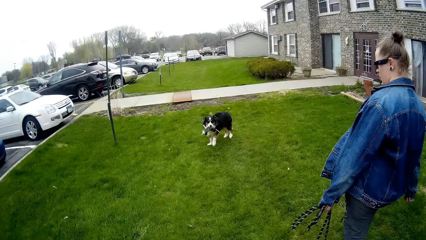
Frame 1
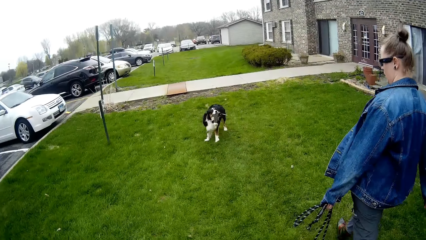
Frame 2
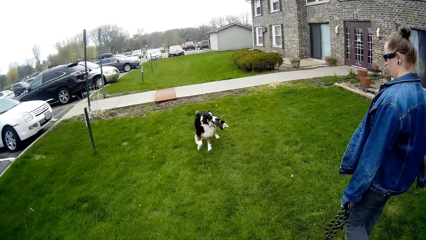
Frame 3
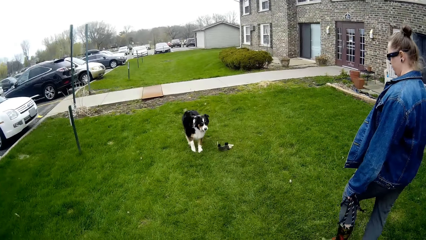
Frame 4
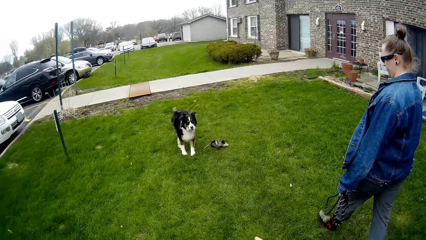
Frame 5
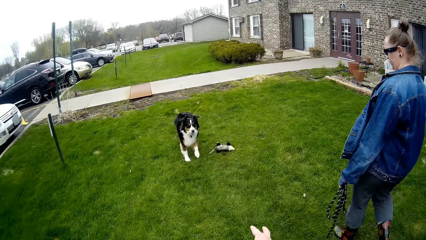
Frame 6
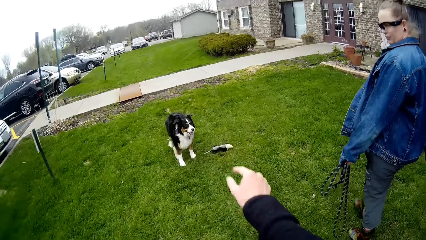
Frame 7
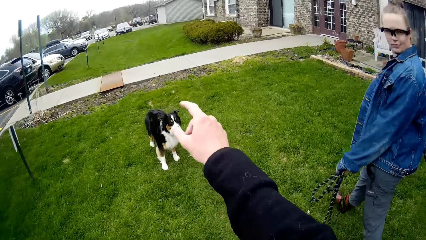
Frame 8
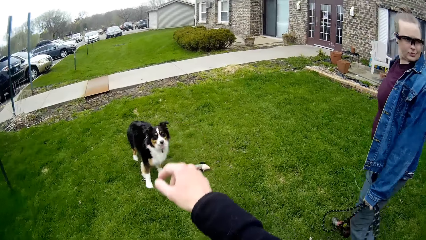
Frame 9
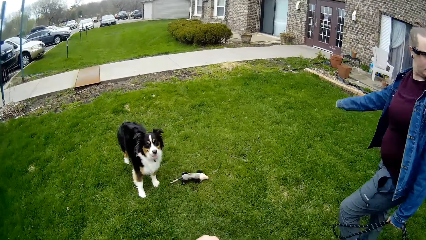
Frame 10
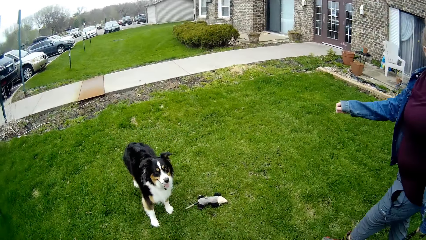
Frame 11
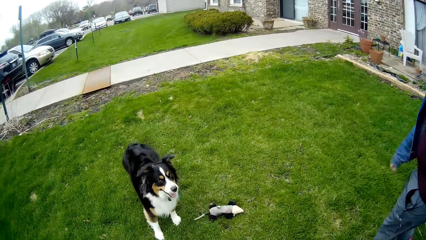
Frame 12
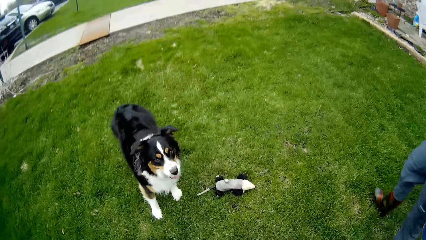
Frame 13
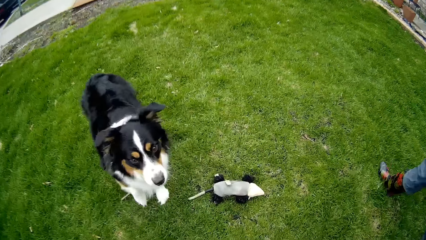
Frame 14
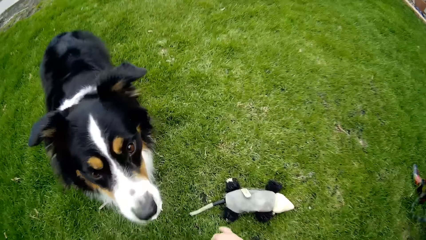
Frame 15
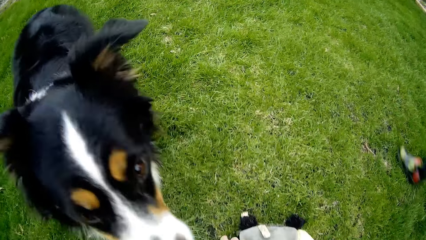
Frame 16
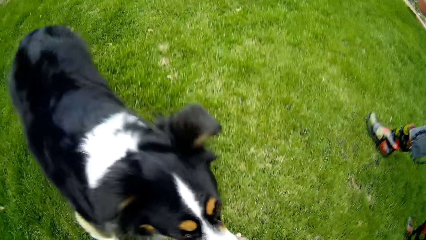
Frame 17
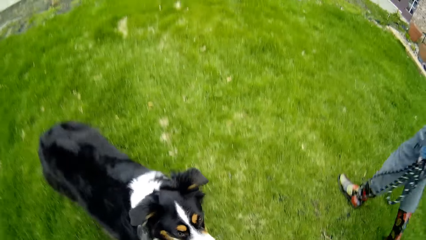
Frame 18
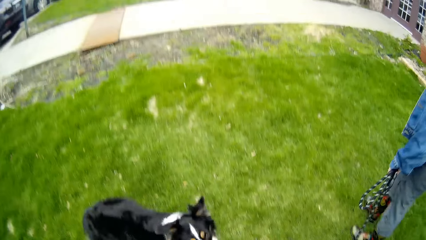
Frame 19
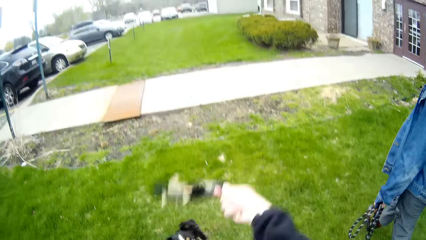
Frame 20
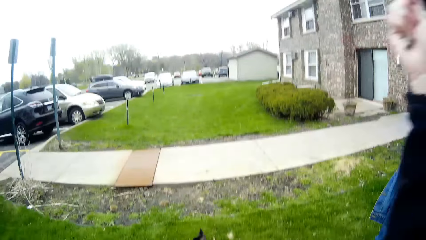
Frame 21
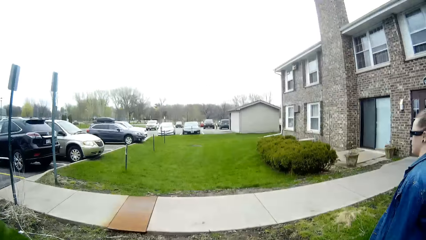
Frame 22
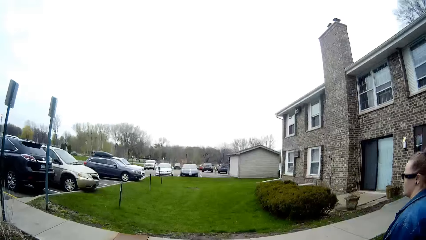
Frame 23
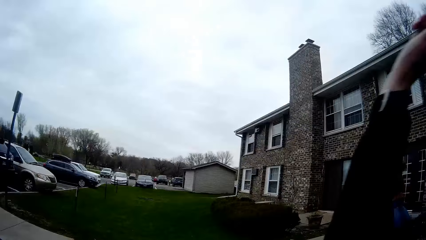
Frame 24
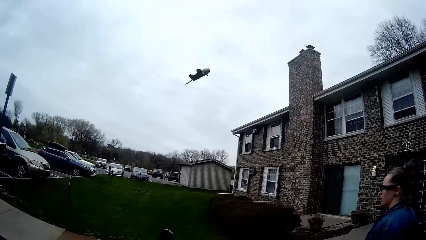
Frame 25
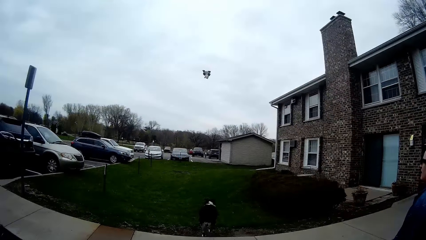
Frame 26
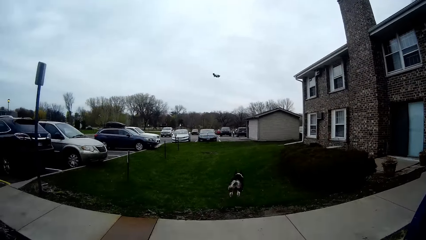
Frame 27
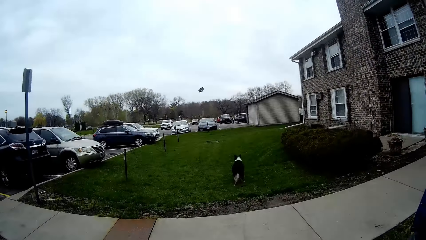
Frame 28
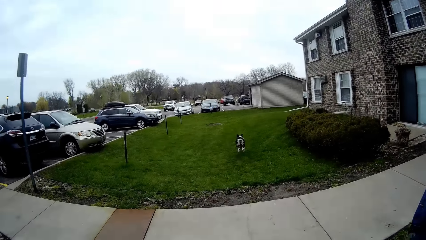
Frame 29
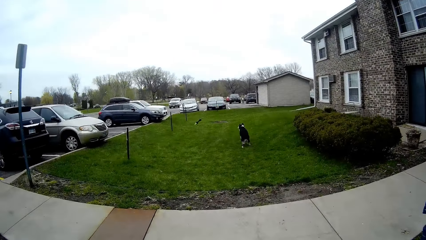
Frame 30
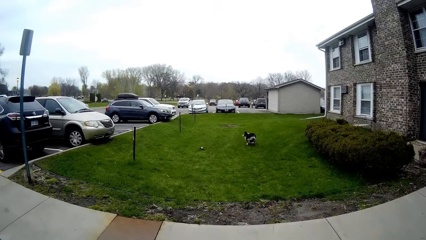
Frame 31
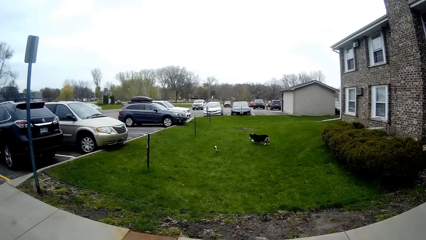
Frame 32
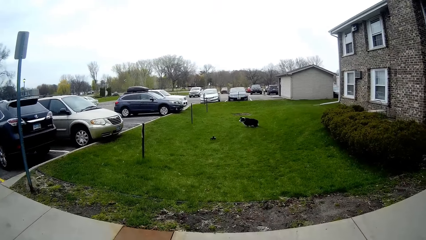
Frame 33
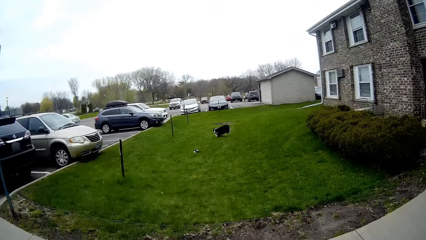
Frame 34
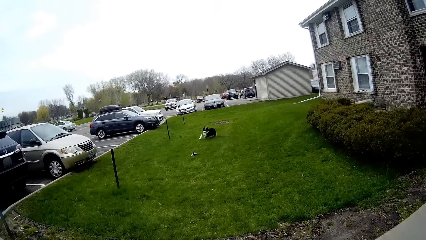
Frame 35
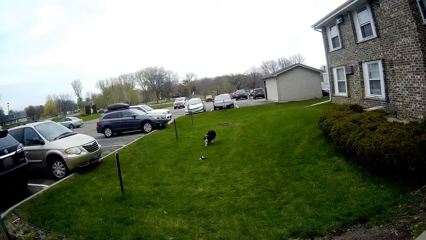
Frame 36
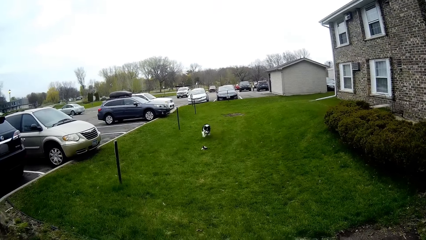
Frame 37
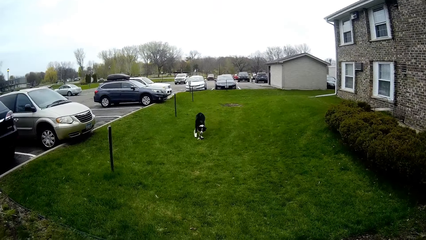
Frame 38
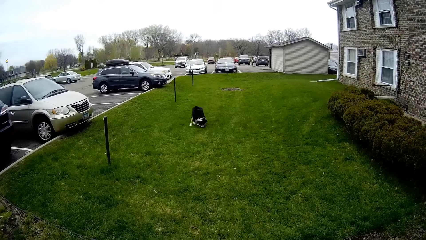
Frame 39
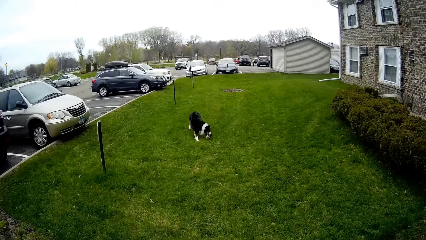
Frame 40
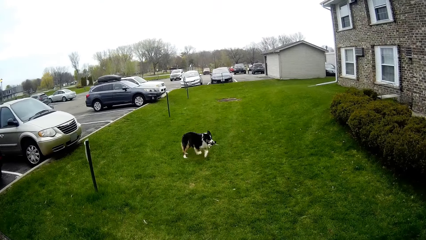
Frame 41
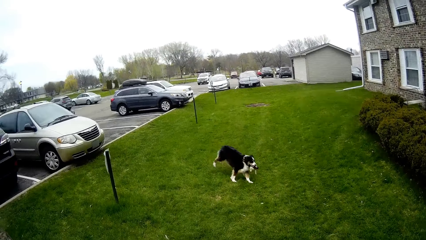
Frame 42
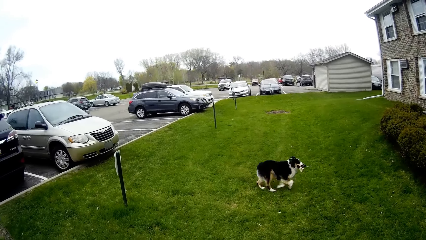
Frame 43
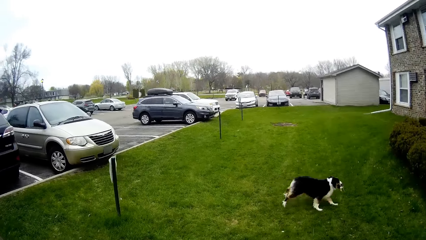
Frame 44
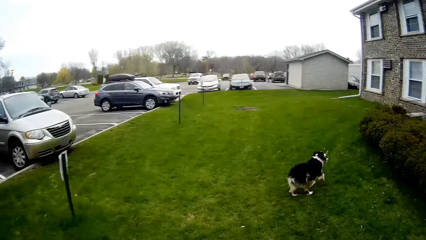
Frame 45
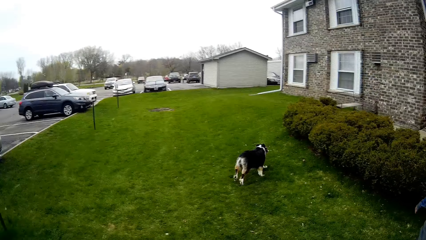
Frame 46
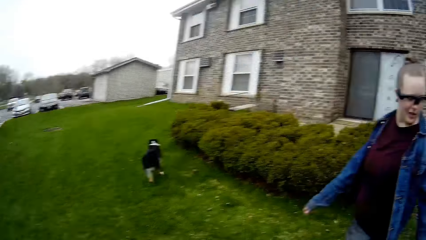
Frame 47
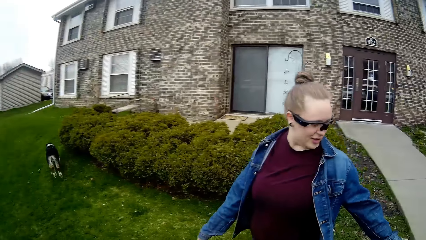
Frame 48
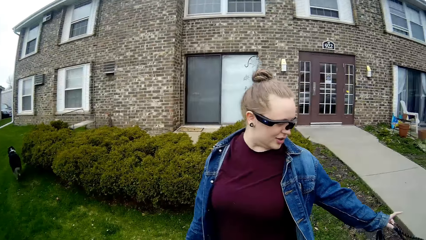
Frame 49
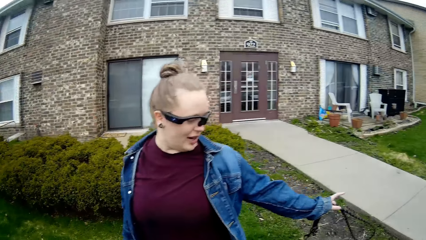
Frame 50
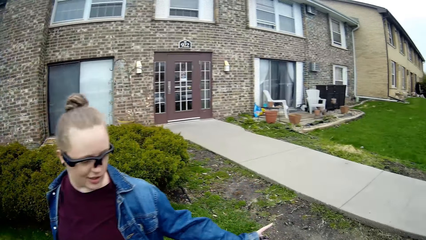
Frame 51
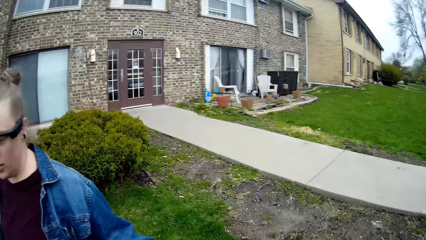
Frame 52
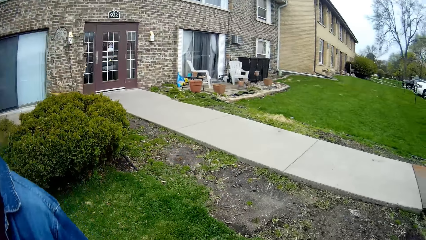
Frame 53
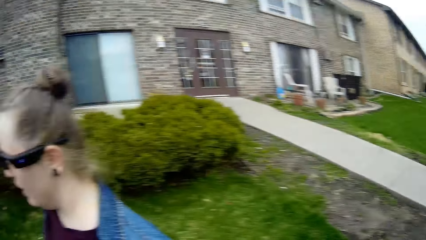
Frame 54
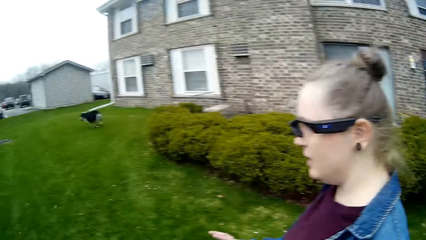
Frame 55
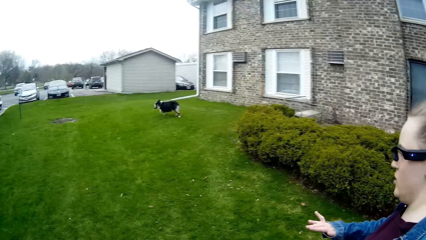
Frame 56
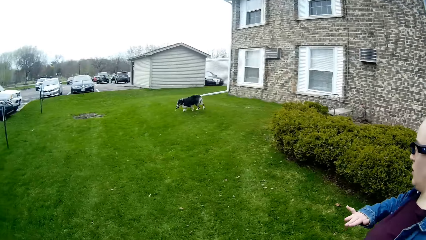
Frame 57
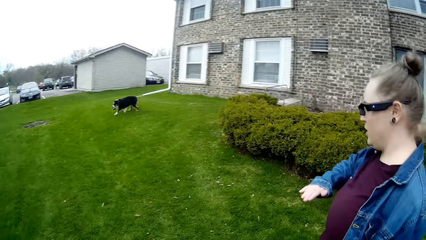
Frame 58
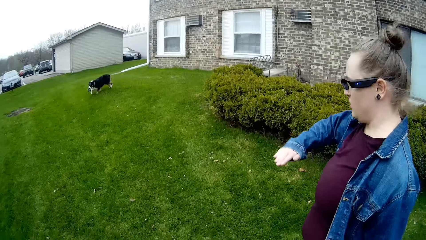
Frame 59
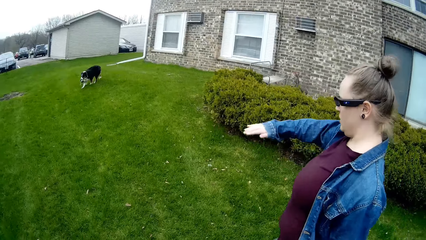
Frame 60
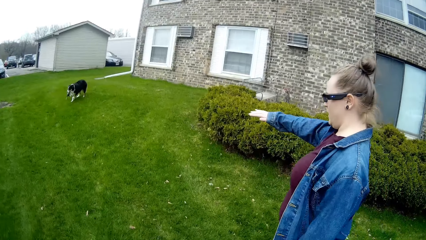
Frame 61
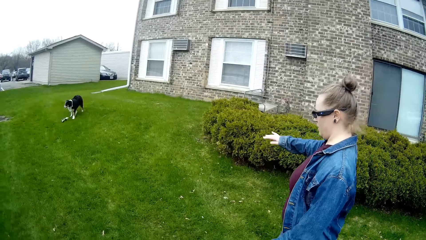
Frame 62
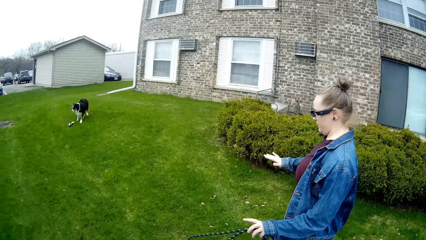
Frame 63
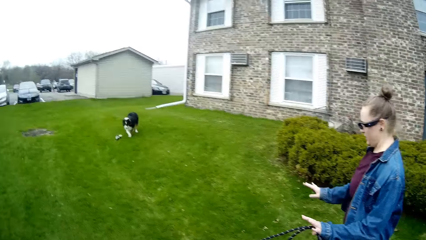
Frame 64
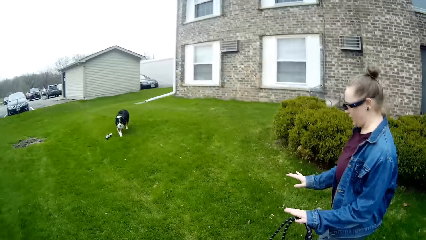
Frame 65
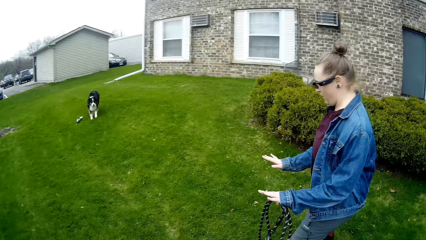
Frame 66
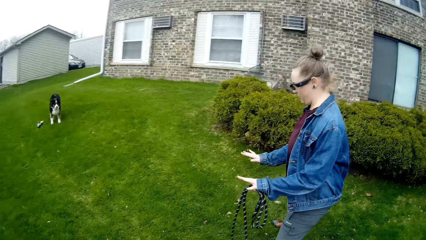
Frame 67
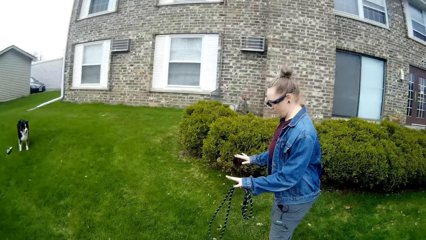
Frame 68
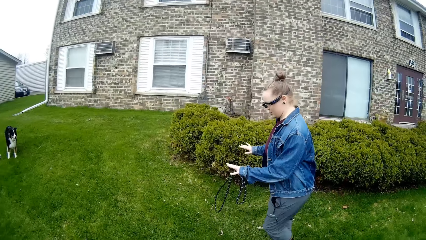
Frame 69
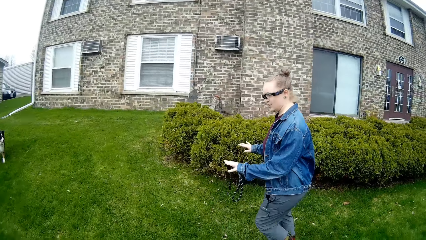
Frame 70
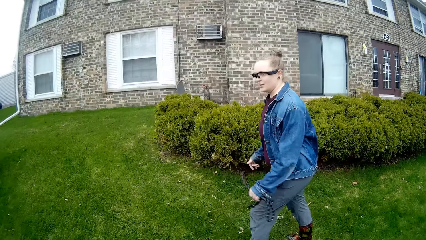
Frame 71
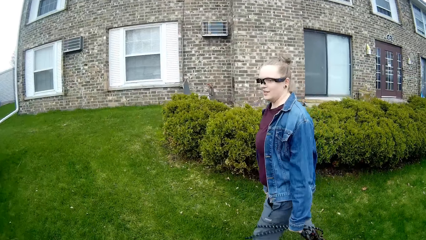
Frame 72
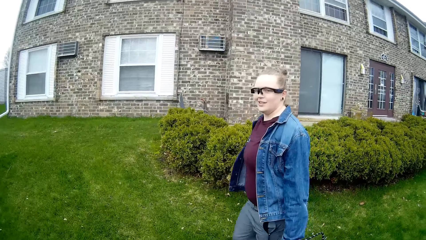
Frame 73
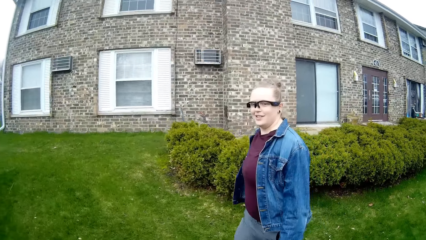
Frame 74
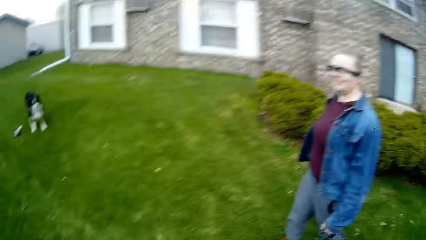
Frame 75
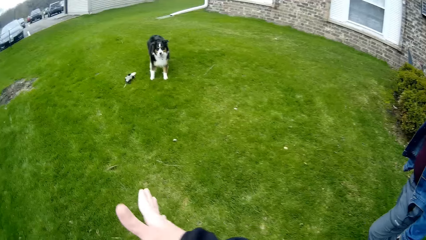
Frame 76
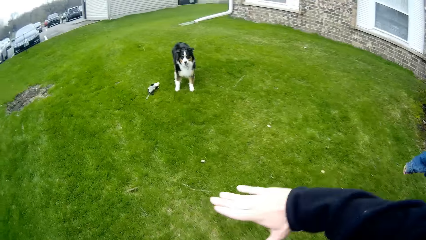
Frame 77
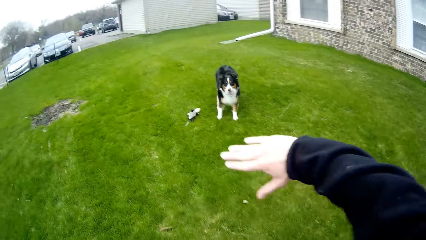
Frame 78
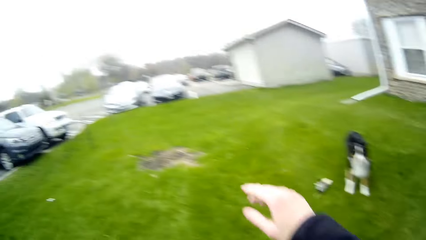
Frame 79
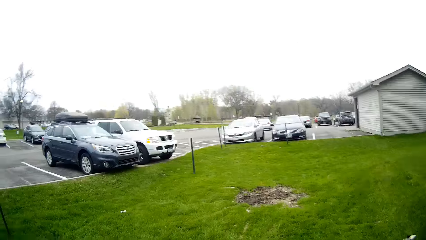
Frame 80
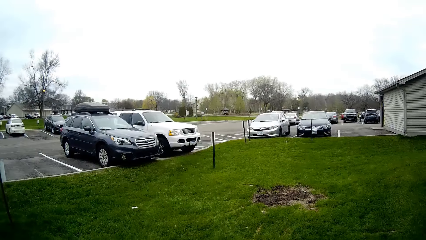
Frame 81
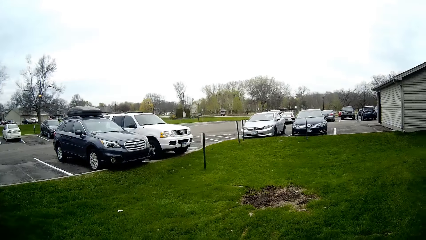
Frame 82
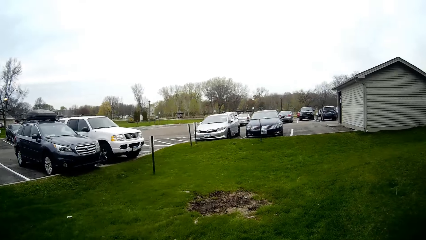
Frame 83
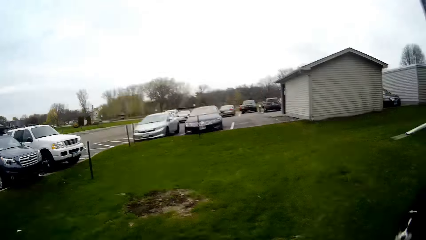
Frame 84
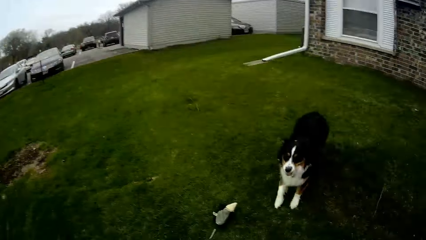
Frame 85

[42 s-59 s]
The dog throws the puppet in its mouth on the lawn. The camera wearer picks up the puppet from the lawn with his right hand. He throws the puppet across the lawn with his right hand. The dog runs towards the puppet. The dog picks up the puppet with its mouth. The camera wearer interacts with the woman. He walks in the compound. He interacts with the woman.
